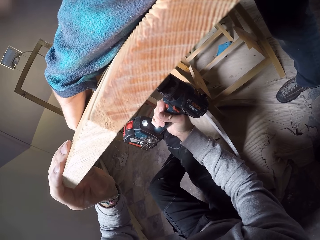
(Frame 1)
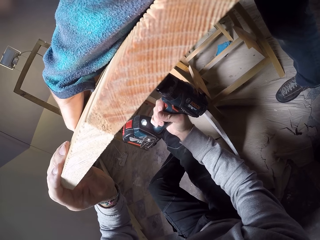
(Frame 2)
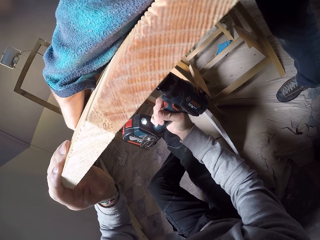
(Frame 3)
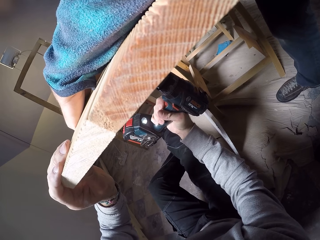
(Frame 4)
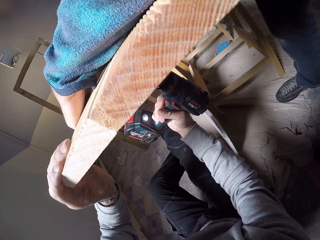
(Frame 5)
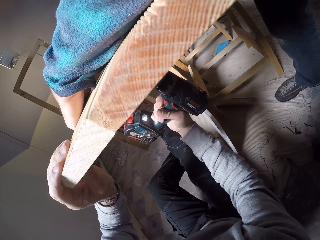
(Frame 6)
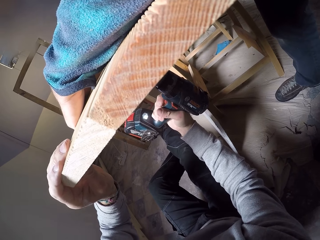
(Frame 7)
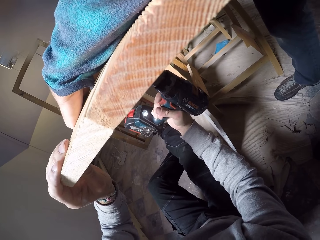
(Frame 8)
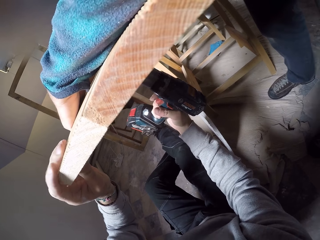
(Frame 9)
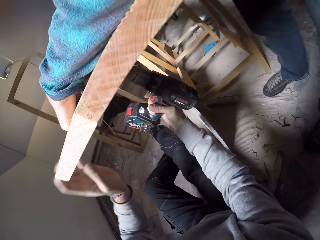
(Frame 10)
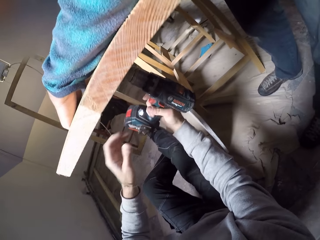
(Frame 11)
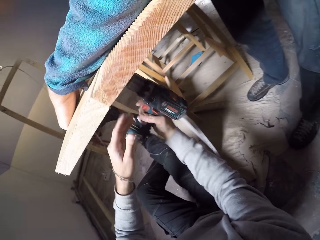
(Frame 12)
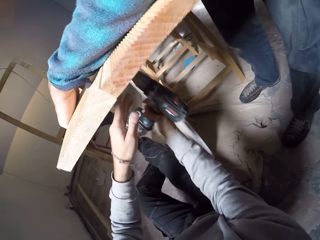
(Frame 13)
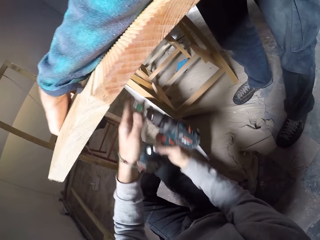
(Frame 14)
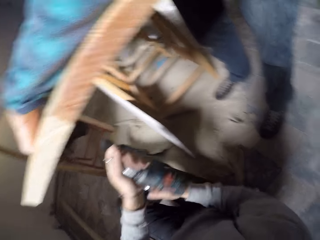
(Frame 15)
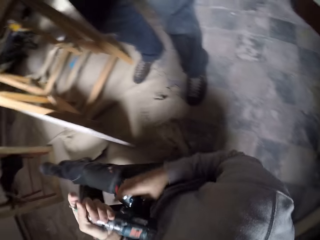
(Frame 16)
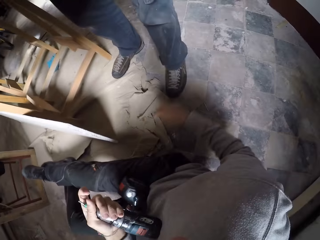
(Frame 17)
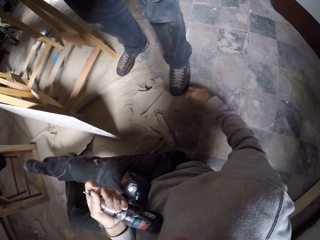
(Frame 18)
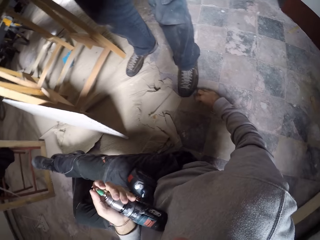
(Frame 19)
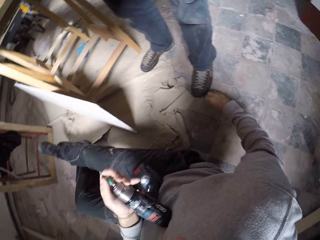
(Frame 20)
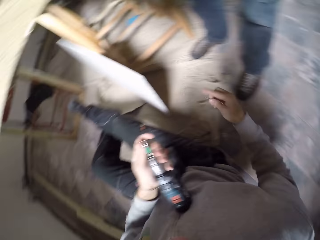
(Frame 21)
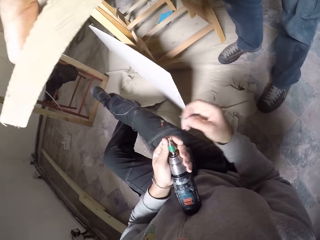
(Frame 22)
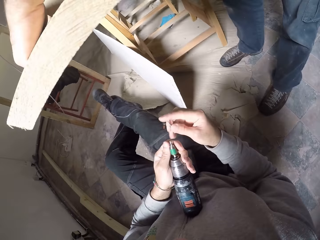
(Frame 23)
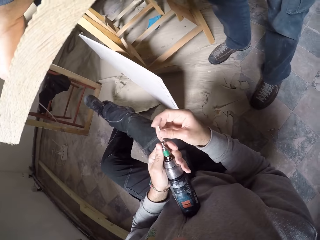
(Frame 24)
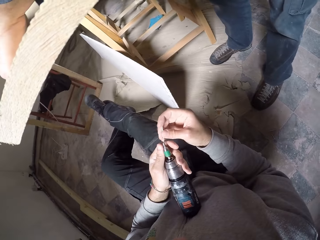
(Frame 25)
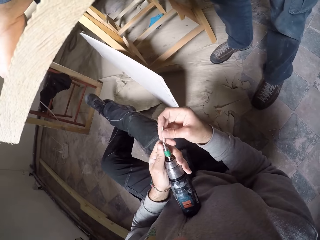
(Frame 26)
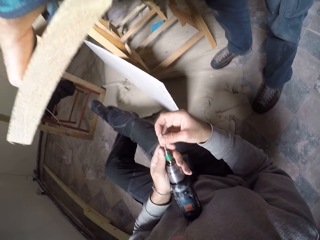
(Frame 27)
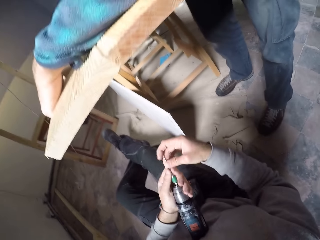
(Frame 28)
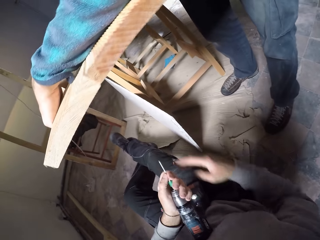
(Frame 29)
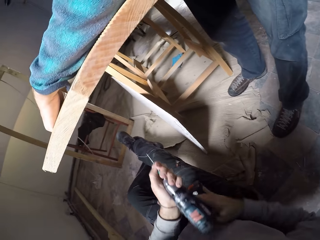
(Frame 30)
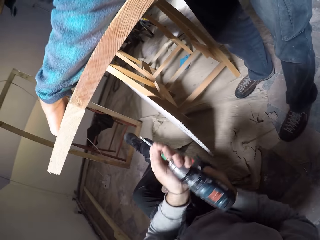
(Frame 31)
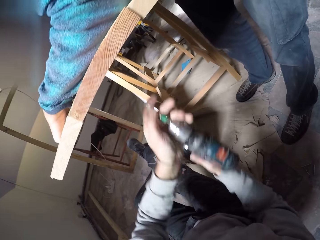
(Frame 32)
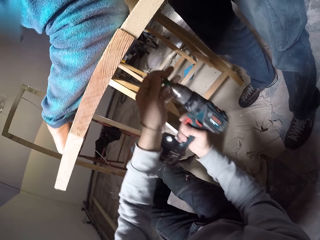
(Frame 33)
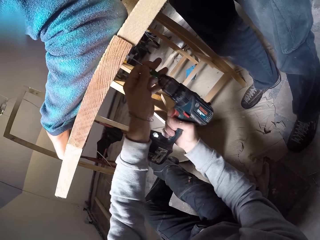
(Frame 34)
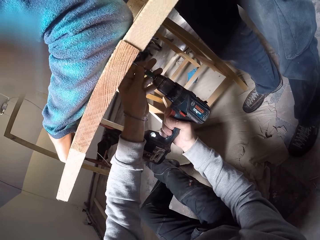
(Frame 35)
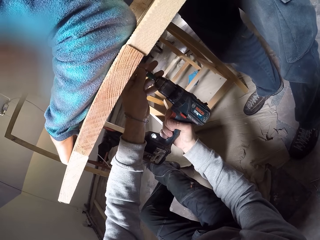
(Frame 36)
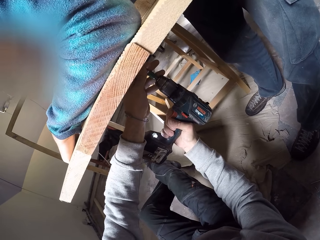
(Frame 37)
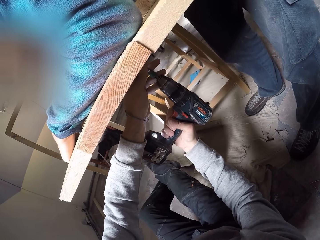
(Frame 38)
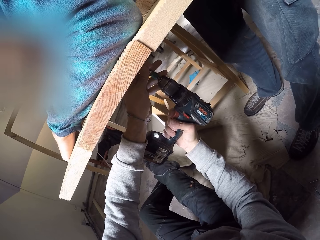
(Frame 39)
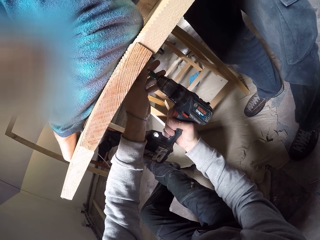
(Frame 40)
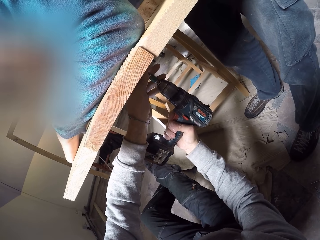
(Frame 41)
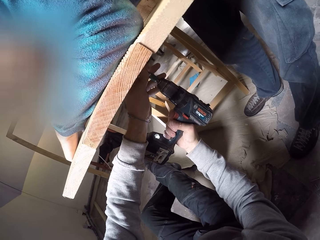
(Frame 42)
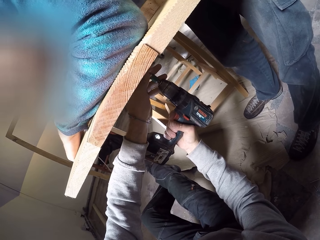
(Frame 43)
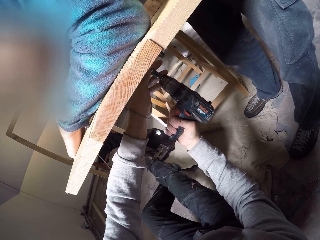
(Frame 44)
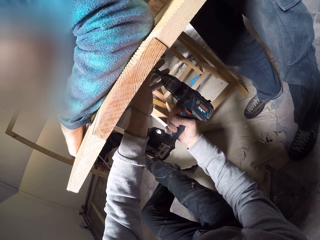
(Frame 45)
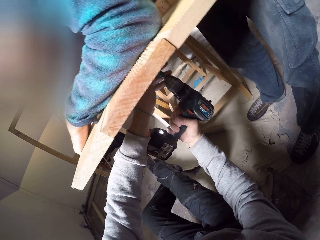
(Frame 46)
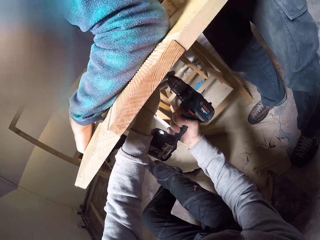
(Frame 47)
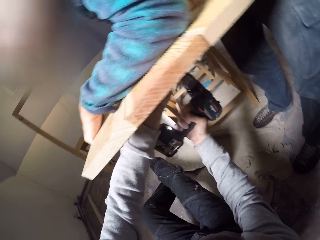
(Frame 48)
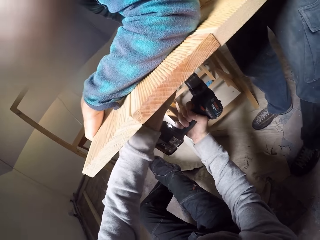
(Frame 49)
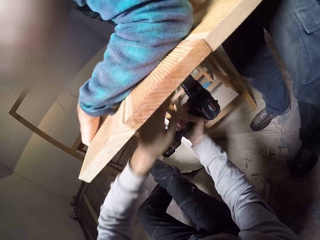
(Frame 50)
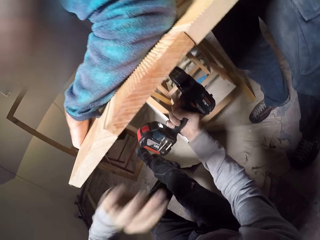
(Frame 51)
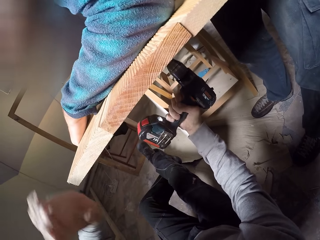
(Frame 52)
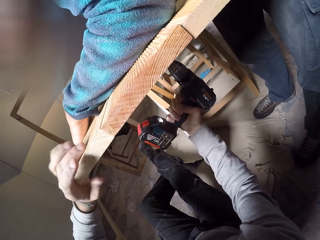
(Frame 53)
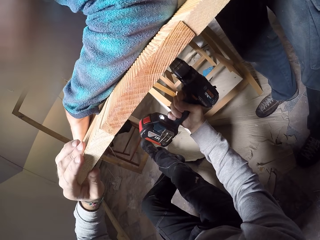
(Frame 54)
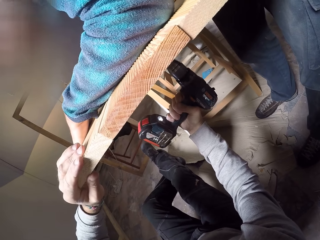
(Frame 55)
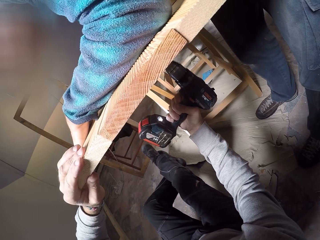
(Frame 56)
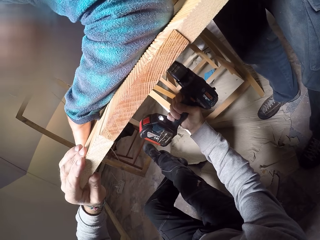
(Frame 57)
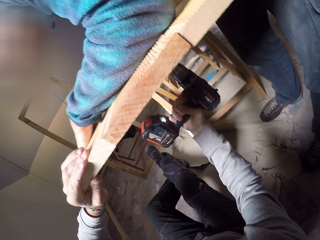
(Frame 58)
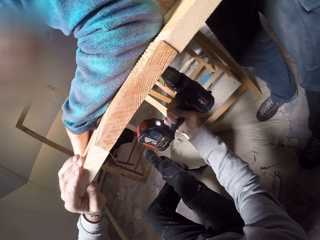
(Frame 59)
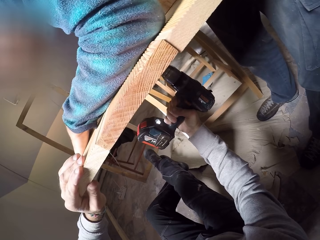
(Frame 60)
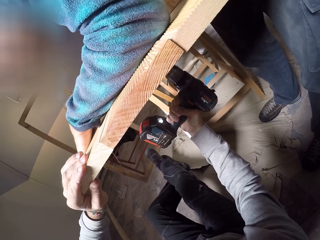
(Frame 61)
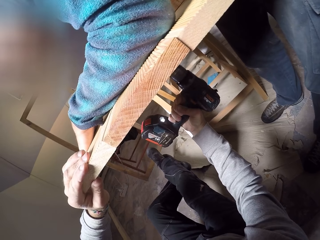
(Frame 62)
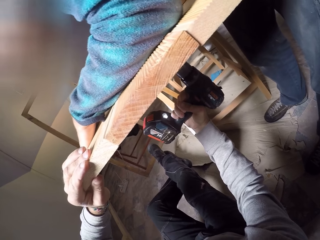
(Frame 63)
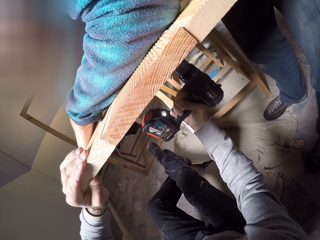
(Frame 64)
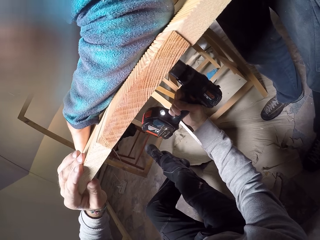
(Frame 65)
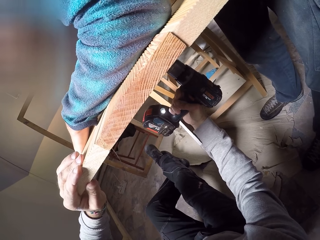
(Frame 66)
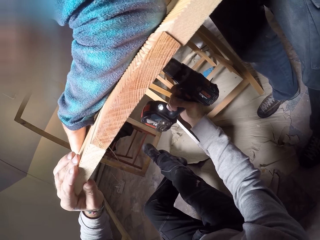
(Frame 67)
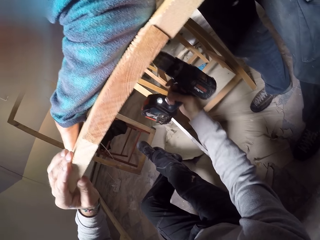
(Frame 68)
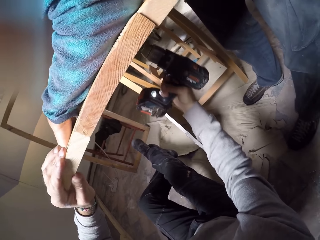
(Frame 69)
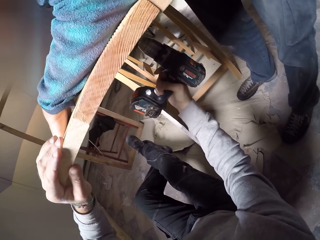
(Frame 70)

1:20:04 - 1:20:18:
The camera wearer passes the impact driver to his left hand. He picks a screw from the floor with his right hand. He inserts the screw in the impact driver with his right hand. A man holds wood. The camera wearer holds the impact driver with both hands. He drives the screw in the wood frame with the impact driver in his right hand. He holds the wood frame with his left hand. He drives a nail in the wood.

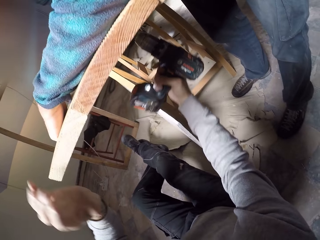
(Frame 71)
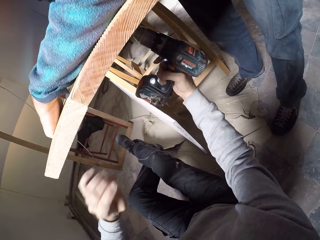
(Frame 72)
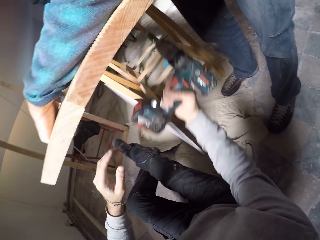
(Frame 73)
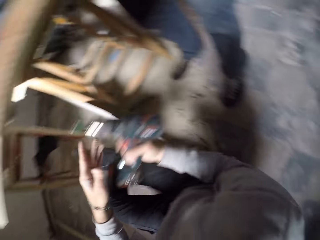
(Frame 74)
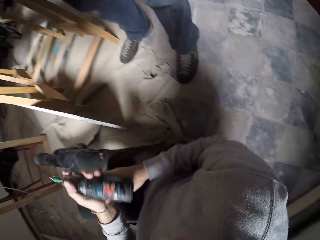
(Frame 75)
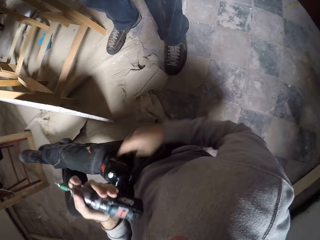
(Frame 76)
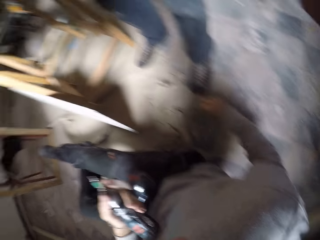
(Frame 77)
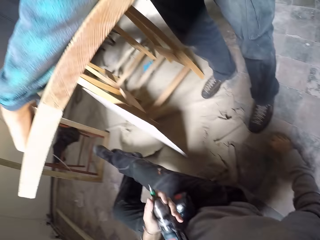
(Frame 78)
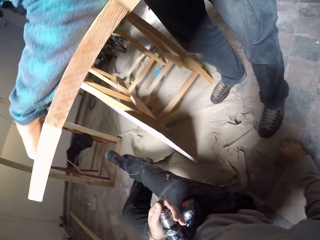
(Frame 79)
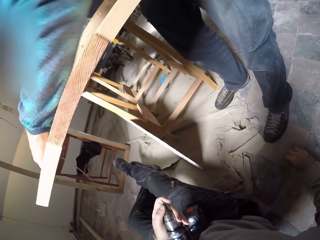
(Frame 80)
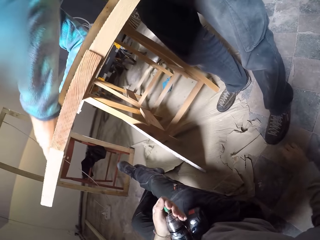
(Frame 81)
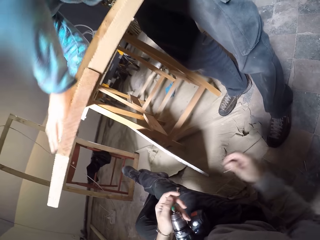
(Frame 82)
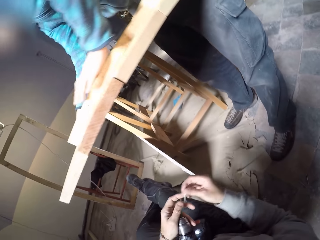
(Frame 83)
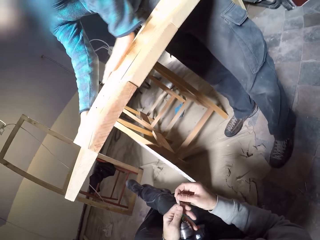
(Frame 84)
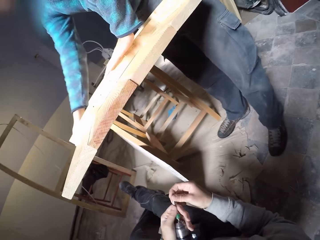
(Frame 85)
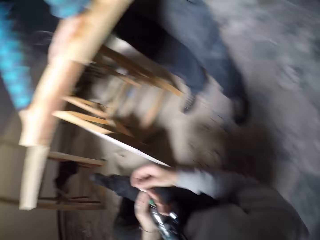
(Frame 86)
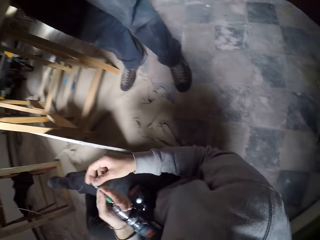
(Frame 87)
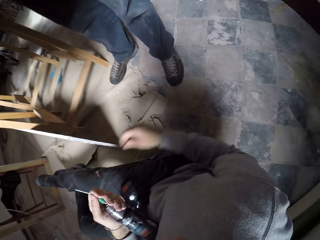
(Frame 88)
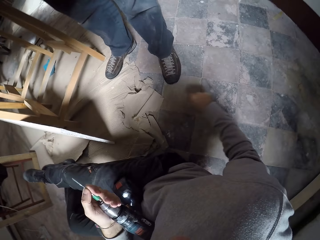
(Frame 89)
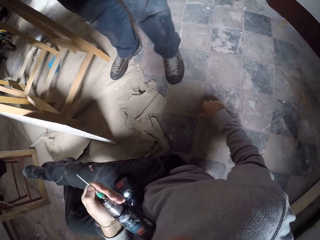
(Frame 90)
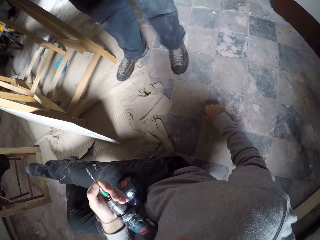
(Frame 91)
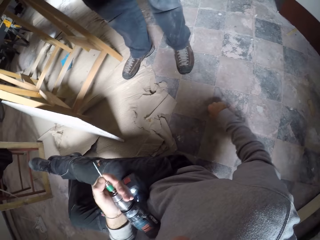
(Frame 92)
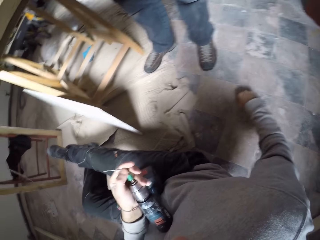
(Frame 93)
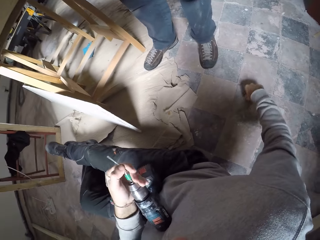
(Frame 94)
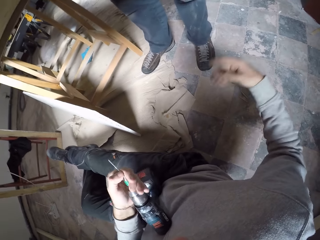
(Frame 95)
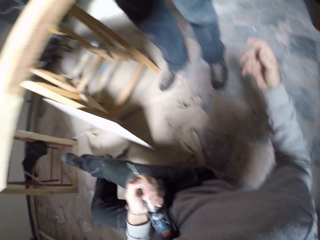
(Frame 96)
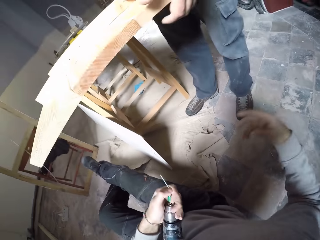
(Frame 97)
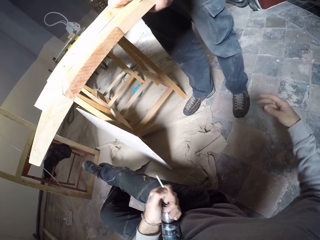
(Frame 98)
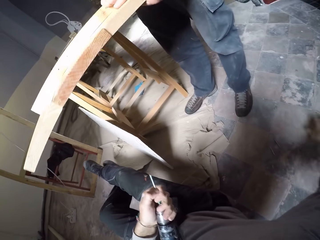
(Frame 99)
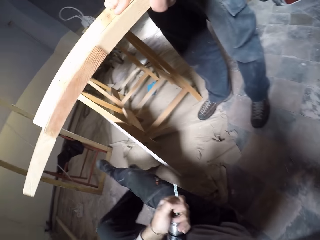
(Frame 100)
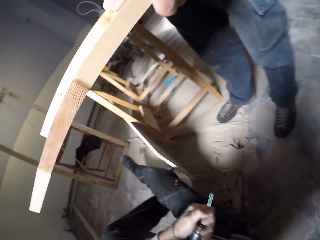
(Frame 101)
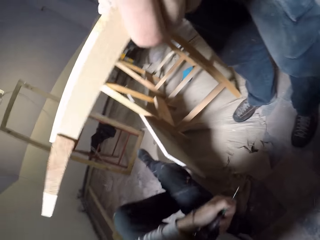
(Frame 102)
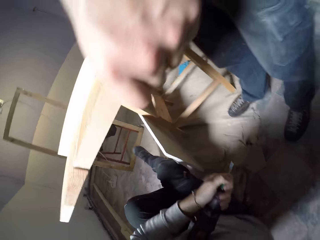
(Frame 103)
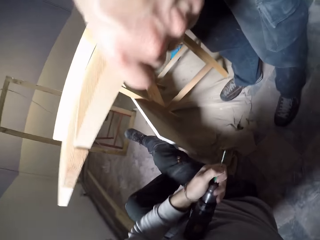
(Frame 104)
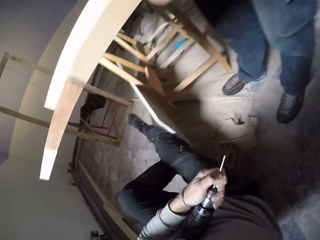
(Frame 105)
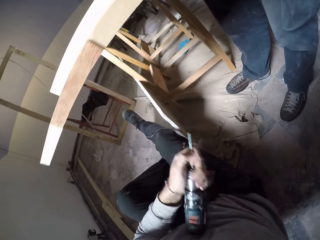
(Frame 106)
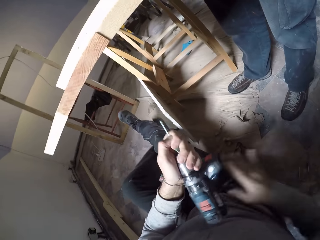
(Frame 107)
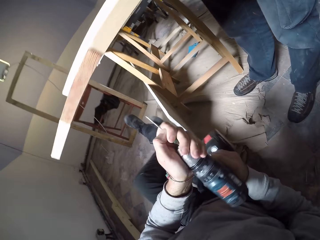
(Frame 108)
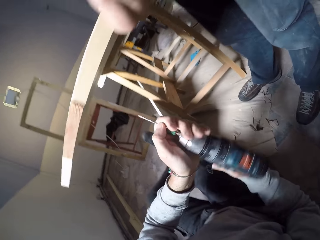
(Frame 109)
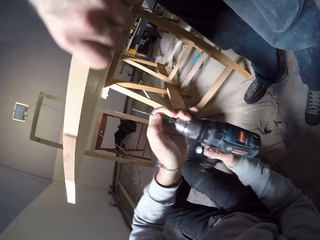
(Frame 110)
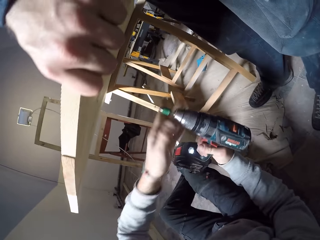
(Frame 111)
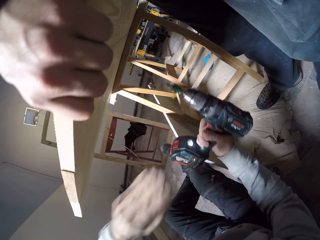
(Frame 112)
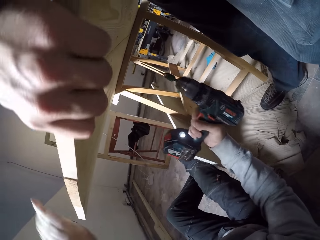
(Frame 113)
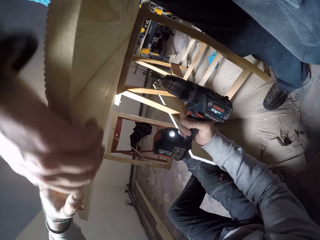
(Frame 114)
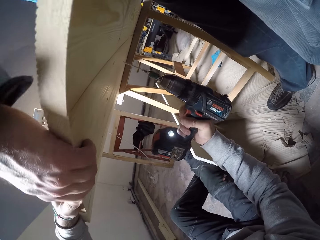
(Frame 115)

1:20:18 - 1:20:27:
The camera wearer passes the impact driver to his left hand. He picks a screw from the floor with his right hand. A man stands in the workshop. The camera wearer holds the screw with both hands. He fixes a nail in the nail gun. He touches the screws on the floor with his right hand. He converses with the man. He moves on the floor. The man moves wood on the table. The camera wearer holds the impact driver with both hands. He holds the wood frame with his left hand.
